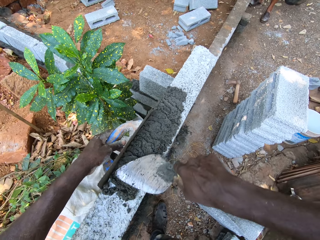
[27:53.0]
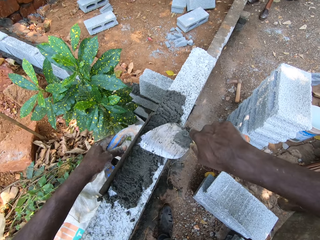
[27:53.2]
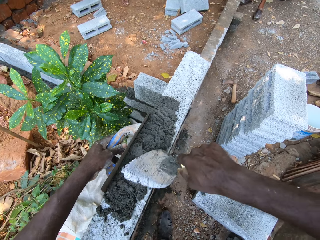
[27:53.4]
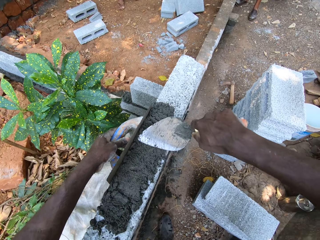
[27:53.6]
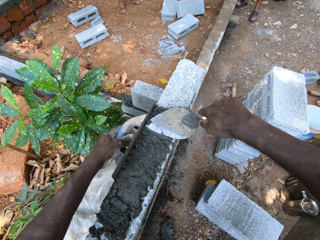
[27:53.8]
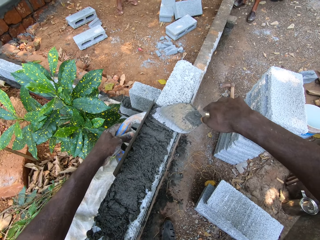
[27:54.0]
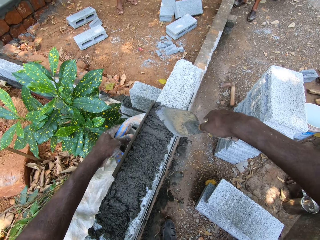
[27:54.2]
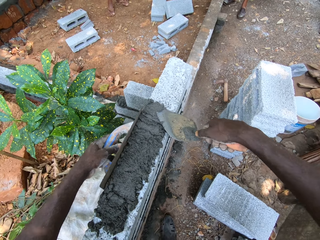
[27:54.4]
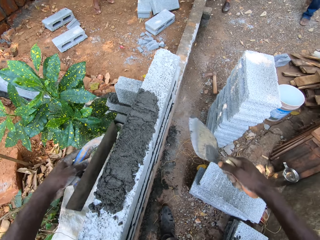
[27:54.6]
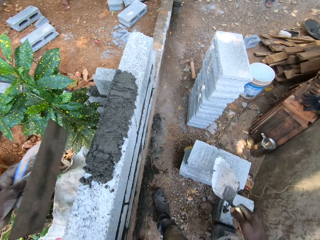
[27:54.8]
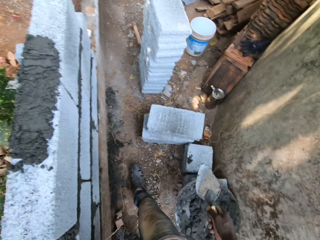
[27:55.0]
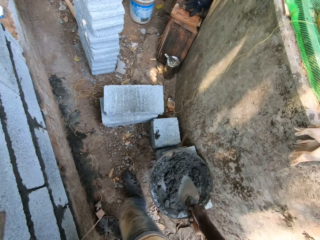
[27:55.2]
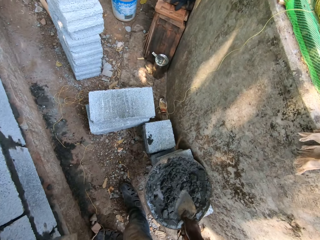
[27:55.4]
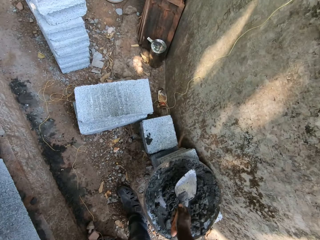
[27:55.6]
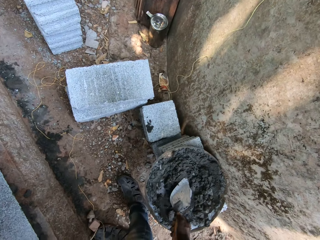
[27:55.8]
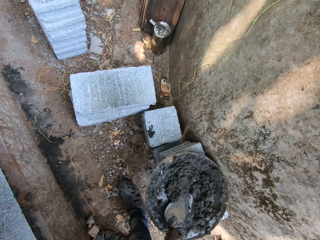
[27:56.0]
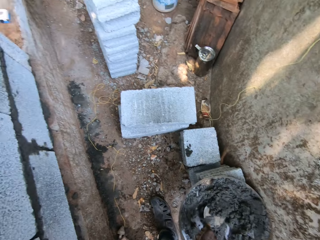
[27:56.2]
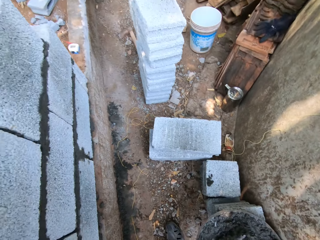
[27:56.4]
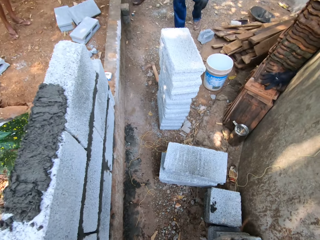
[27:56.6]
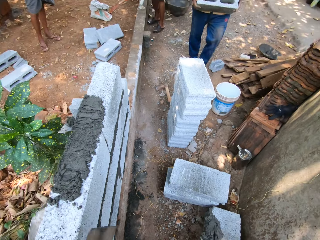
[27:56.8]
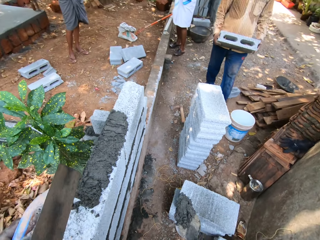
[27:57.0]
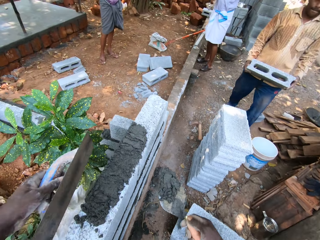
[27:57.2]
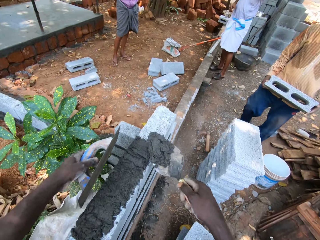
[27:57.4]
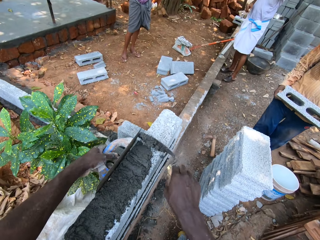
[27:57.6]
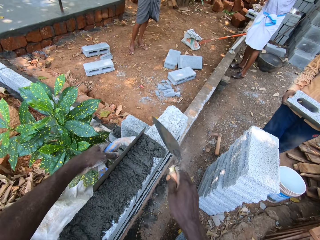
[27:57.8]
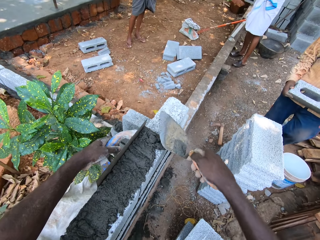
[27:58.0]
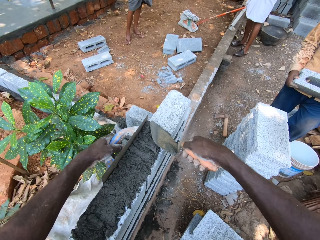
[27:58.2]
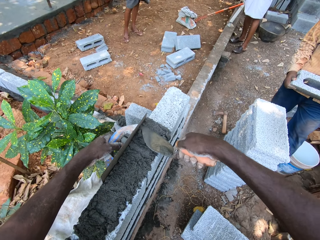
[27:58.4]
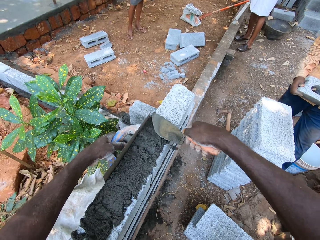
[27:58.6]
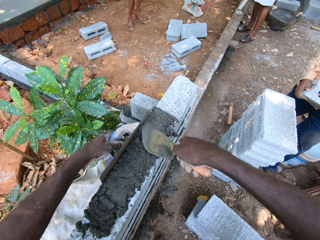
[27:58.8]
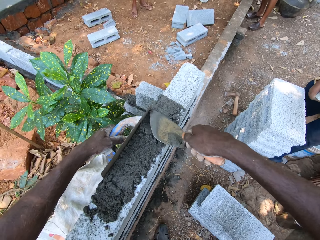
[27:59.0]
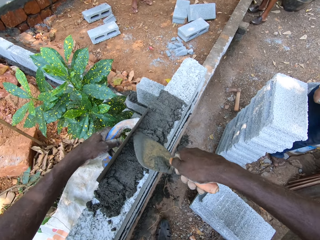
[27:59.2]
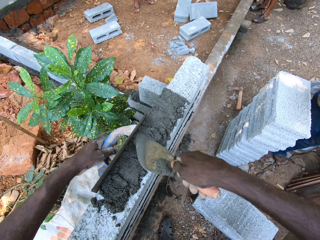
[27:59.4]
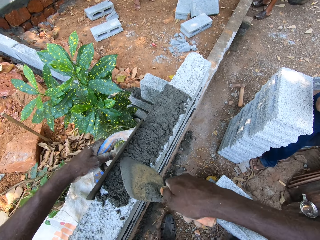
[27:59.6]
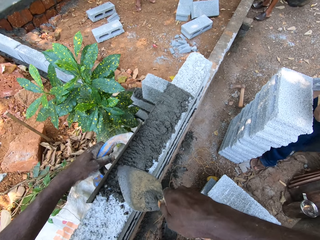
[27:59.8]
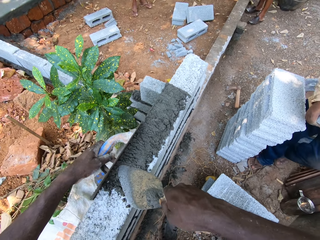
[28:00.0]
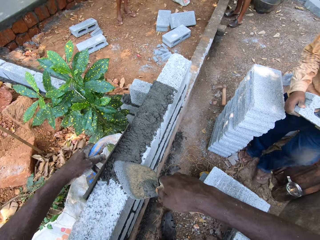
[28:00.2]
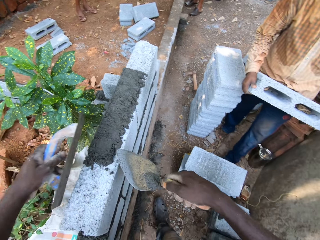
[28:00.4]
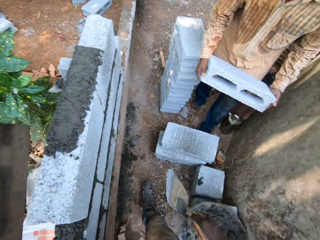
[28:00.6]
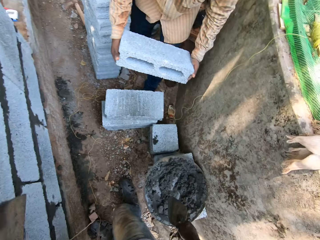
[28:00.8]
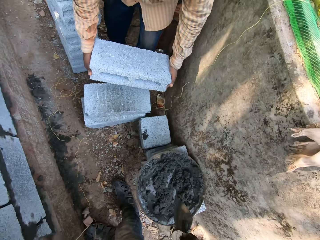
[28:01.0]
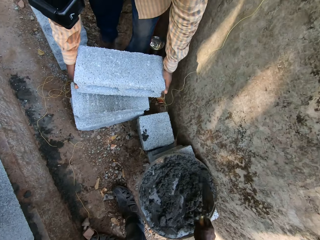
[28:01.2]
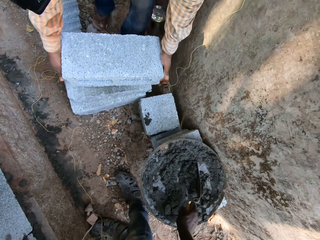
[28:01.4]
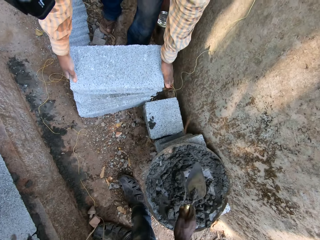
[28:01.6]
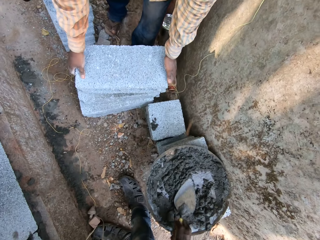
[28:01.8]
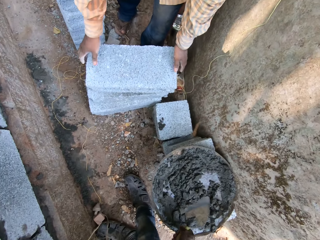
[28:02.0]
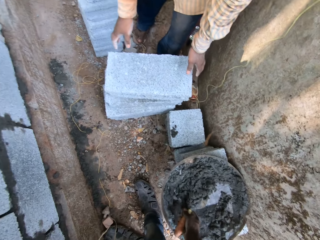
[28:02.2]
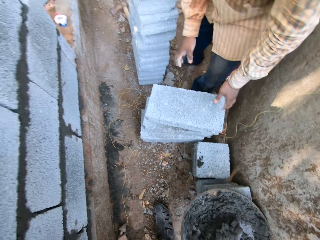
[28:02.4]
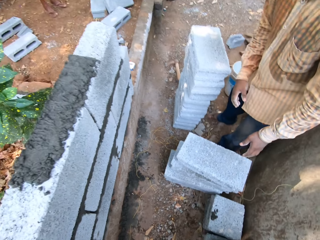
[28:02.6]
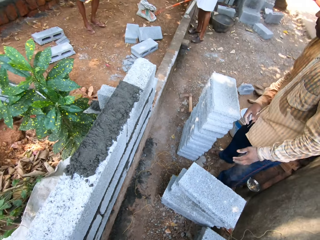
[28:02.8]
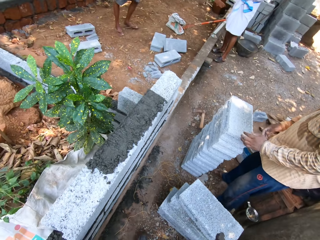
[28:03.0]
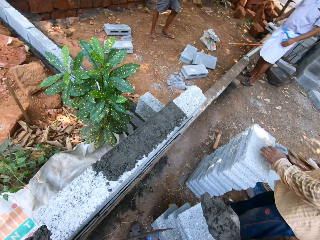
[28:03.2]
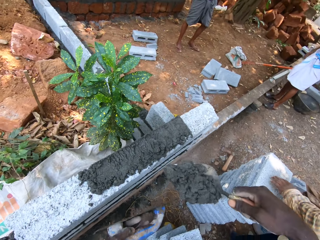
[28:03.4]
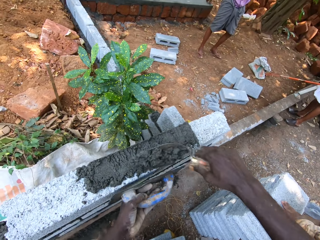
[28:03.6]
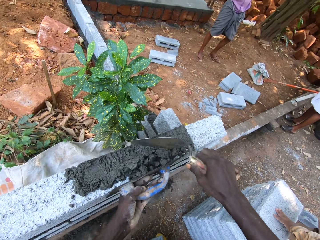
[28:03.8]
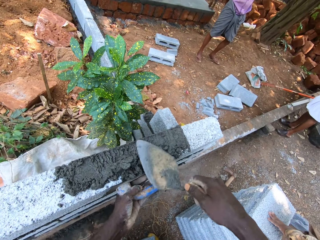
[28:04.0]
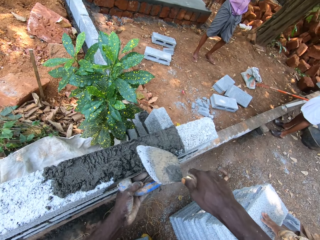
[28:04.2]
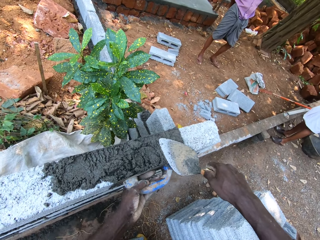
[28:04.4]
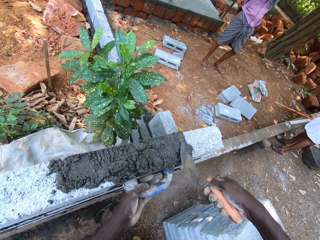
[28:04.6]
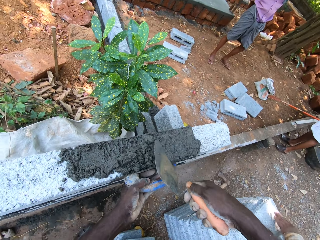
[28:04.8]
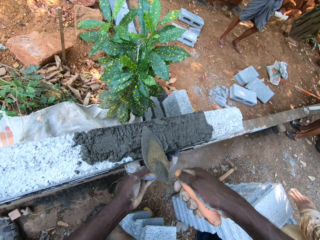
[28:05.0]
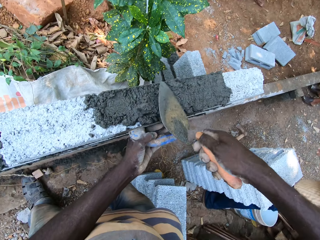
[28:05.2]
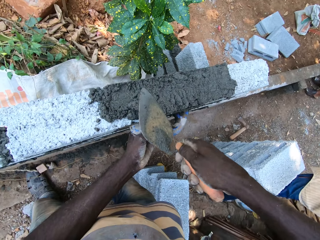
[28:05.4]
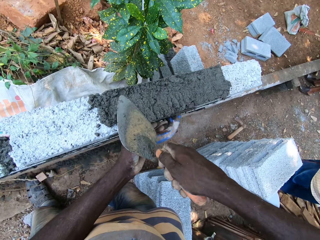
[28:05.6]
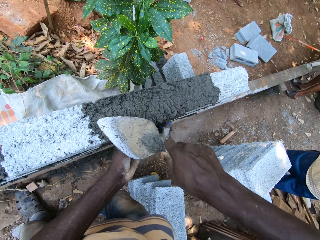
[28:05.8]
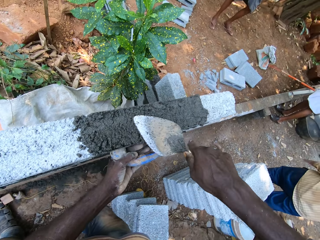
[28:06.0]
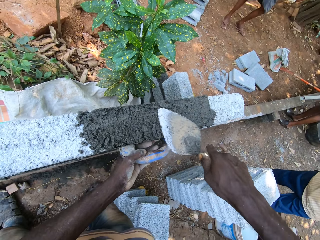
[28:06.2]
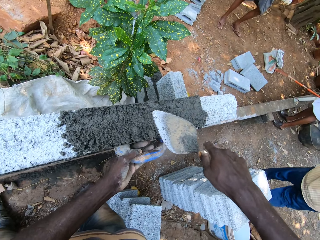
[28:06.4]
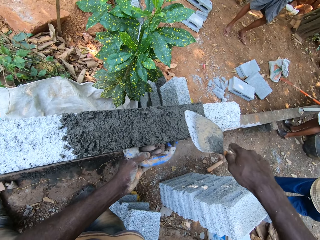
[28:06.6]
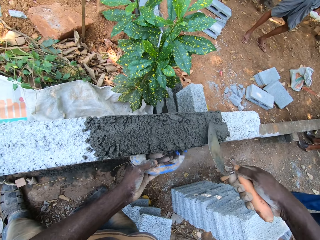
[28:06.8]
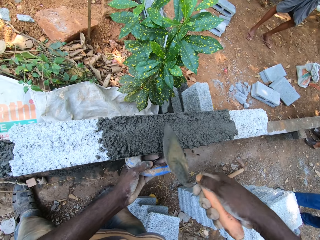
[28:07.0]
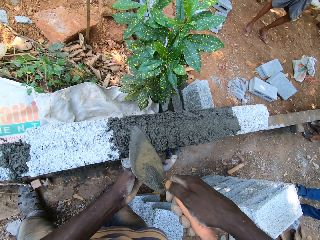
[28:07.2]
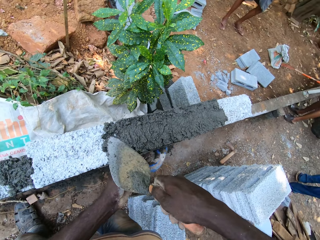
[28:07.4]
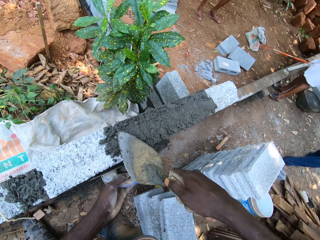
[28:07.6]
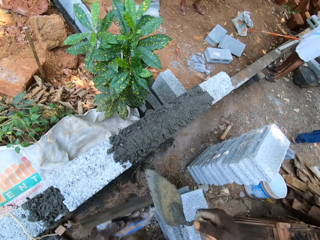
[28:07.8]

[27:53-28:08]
The camera wearer takes cement mix from the cement pan with the brick trowel. He pours the cement mix on the brick. He spreads concrete on bricks with a trowel. He smoothens the cement mix with the brick trowel and smoothens the cement mix on the brick with the wooden float. A man places a brick on the pile of bricks with his hands. The camera wearer turns the cement mix in the cement pan with the brick trowel. He takes cement mix from the cement pan with the brick trowel. He spreads the concrete on the bricks with the trowel. He pours the cement mix on the brick. He smoothens the cement mix on the brick with the wooden float and the brick trowel.

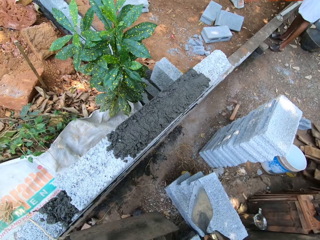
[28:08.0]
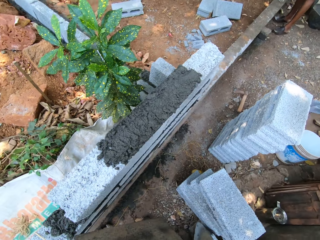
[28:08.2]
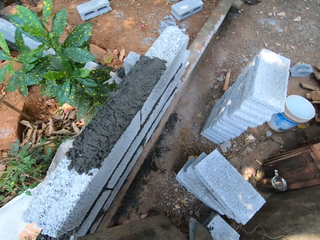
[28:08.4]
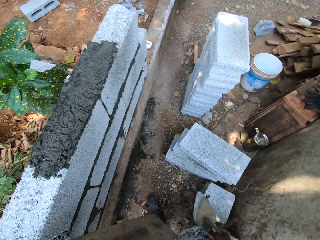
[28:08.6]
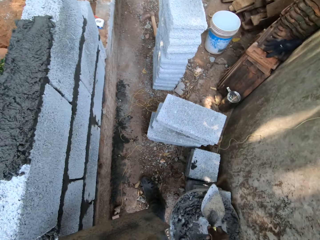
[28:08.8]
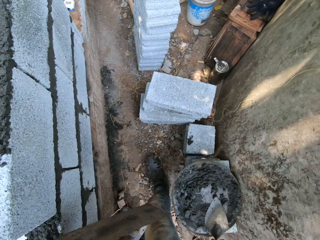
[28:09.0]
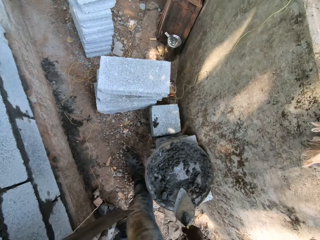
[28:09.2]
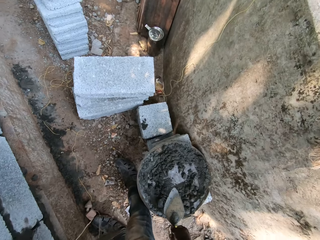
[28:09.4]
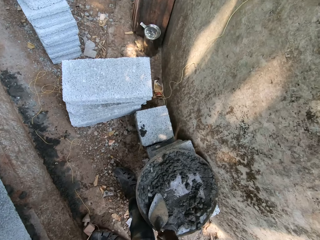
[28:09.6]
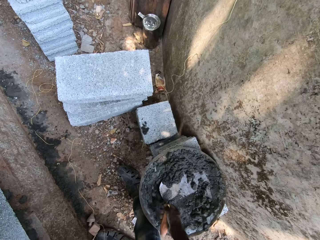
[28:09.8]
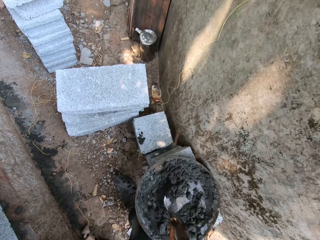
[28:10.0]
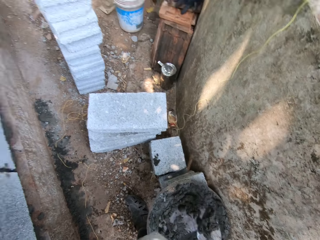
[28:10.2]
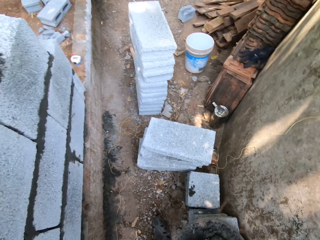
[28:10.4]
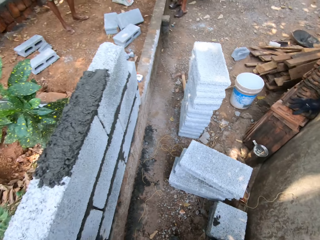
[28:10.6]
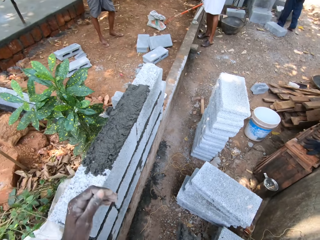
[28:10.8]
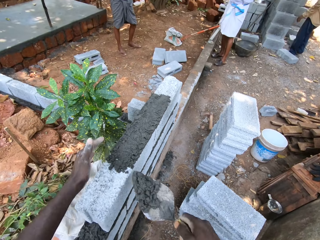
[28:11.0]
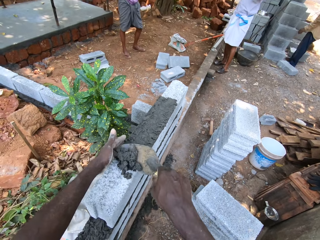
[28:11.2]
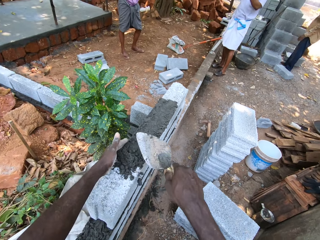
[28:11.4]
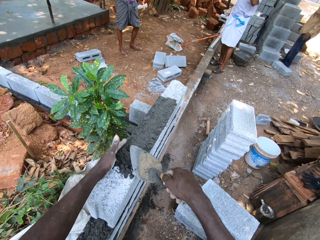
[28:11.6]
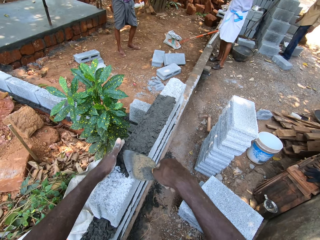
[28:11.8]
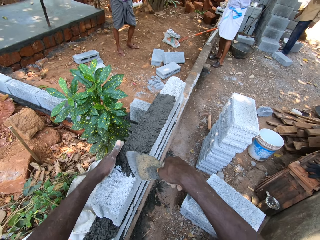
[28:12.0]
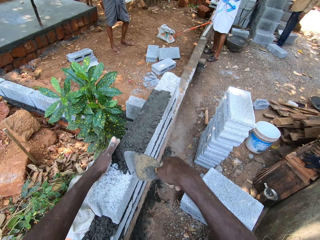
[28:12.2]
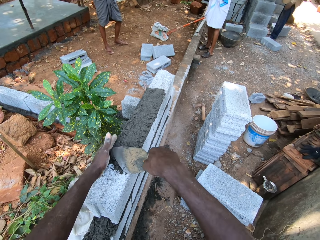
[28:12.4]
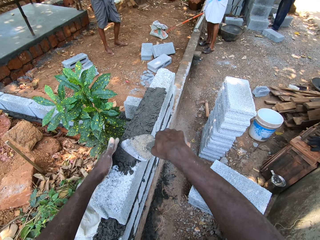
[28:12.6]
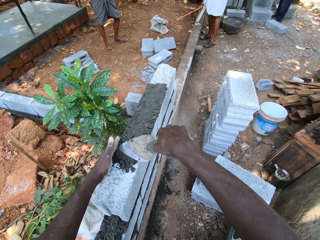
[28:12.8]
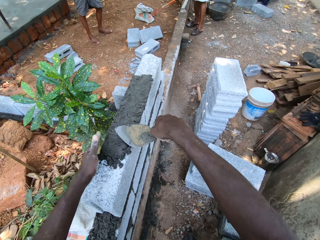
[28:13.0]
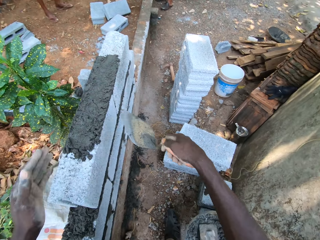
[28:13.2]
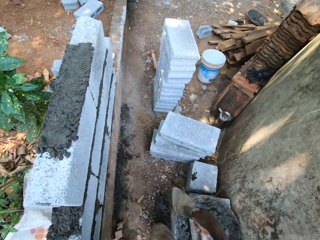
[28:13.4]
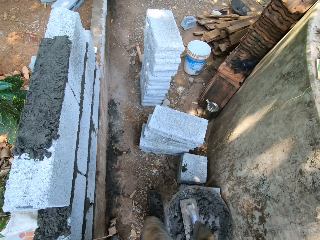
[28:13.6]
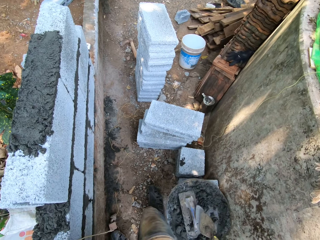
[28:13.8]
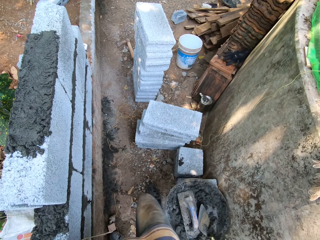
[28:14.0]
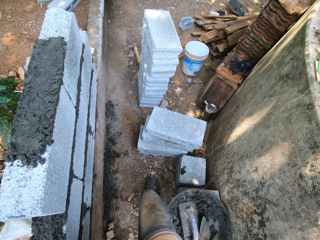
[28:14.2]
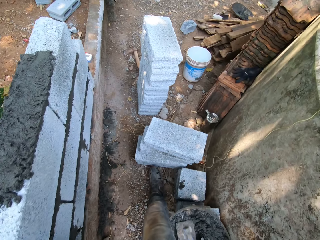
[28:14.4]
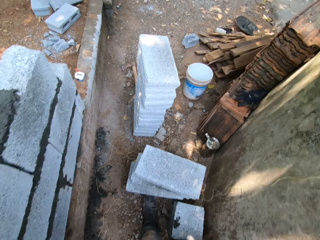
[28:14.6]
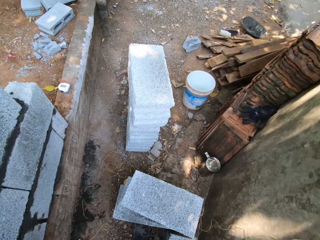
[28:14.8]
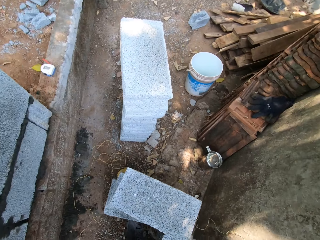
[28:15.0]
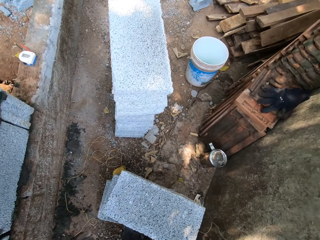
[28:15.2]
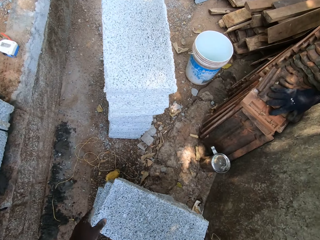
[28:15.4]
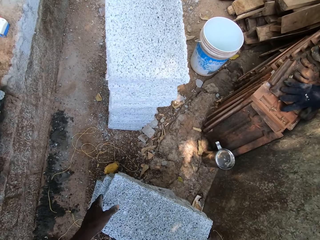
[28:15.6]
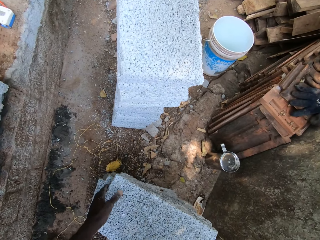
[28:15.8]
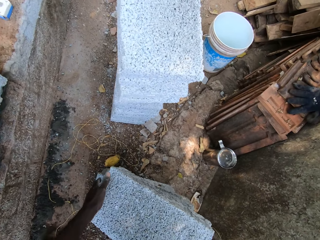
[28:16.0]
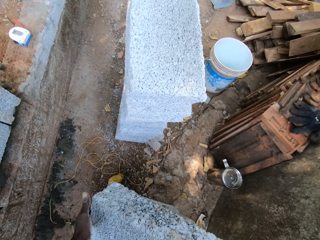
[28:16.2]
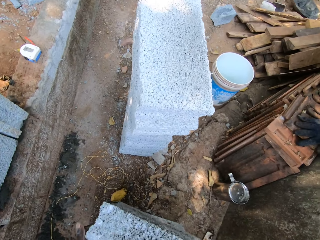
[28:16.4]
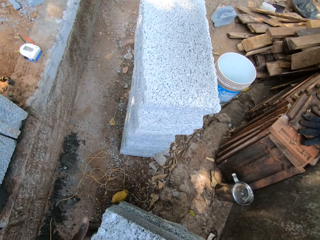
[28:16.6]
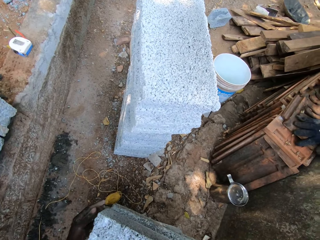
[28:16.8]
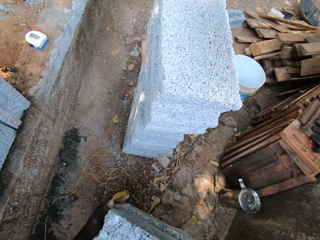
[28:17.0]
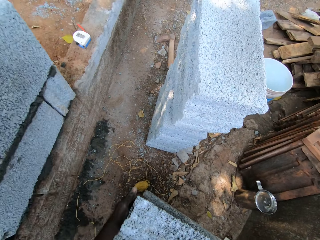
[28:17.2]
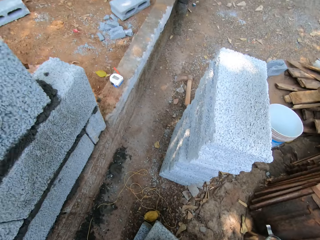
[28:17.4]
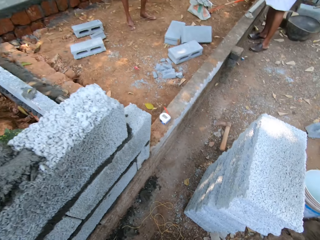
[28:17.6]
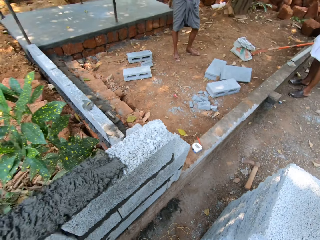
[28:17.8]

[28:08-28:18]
The camera wearer takes cement mix from the cement pan with the brick trowel. He pours the cement mix on the brick. He spreads concrete on bricks with a trowel. He smoothens the cement mix with the brick trowel. He throws the brick trowel into the cement pan with his right hand. He lifts a brick from the pile of bricks with his hands. He carries the brick.
